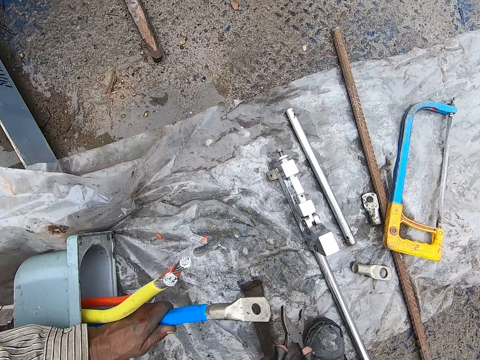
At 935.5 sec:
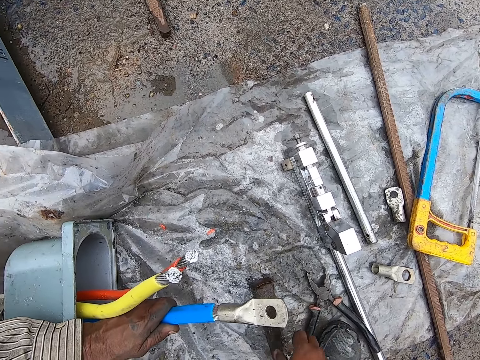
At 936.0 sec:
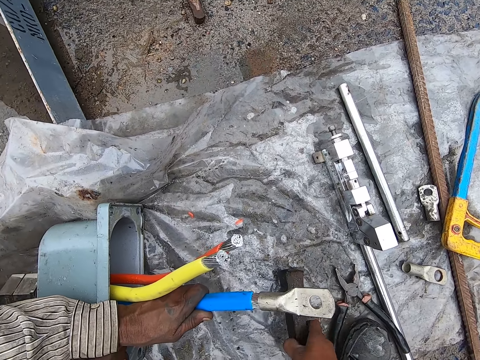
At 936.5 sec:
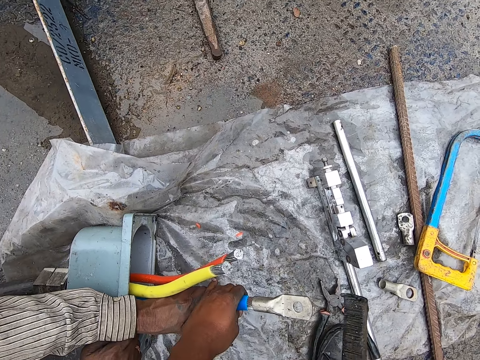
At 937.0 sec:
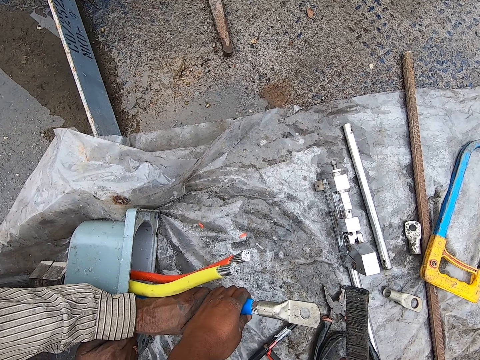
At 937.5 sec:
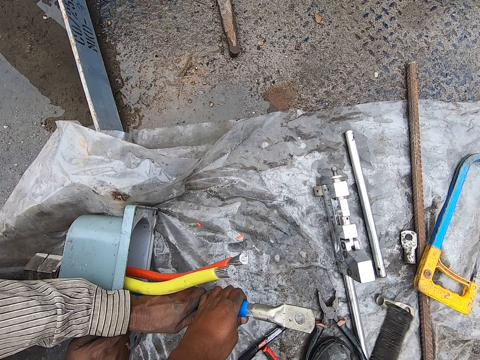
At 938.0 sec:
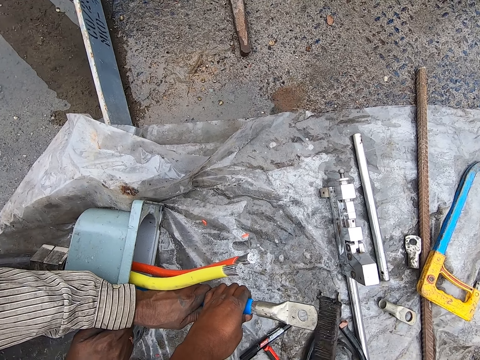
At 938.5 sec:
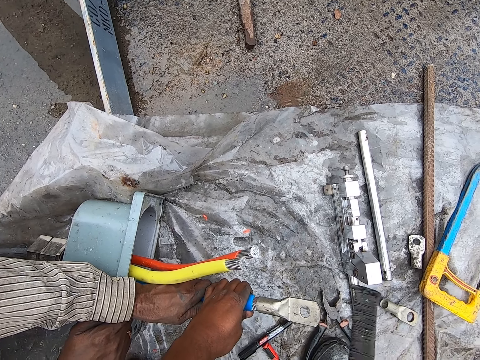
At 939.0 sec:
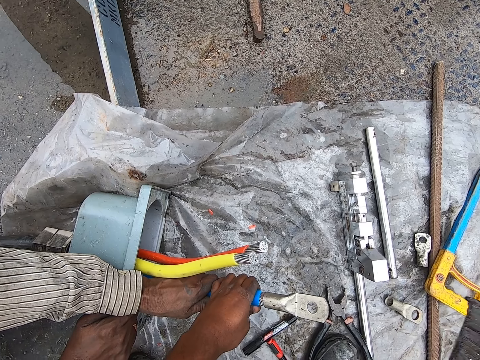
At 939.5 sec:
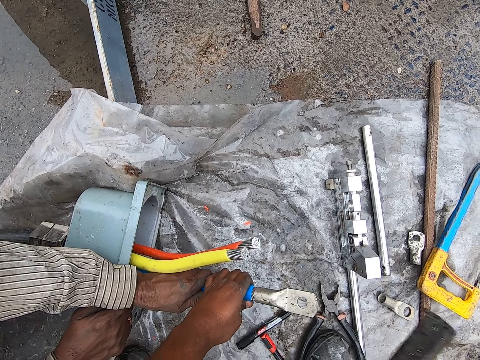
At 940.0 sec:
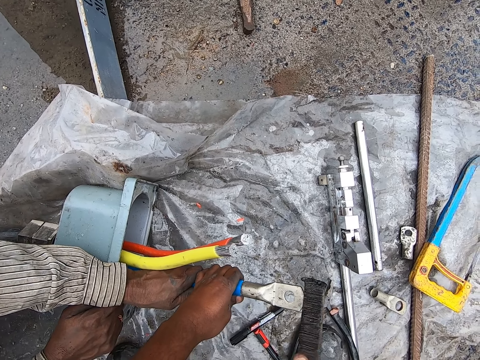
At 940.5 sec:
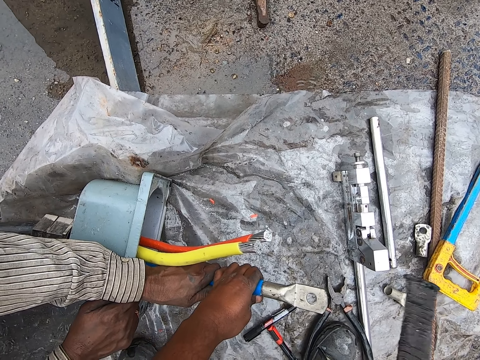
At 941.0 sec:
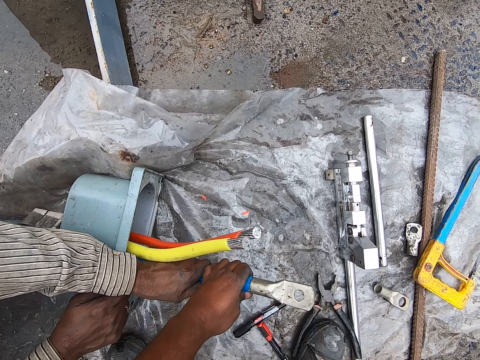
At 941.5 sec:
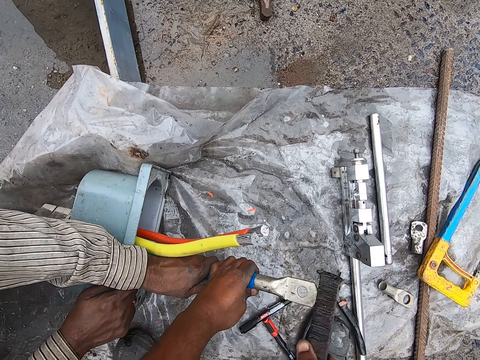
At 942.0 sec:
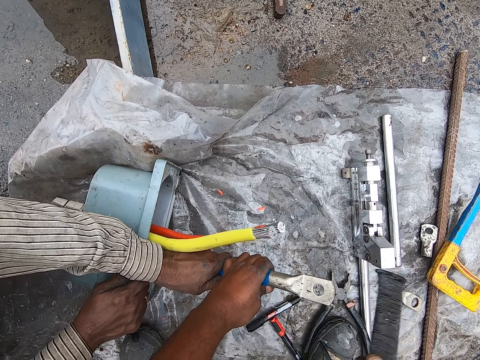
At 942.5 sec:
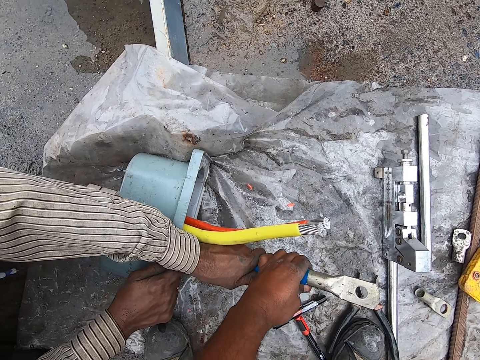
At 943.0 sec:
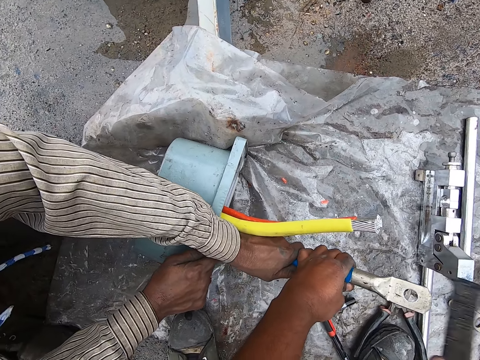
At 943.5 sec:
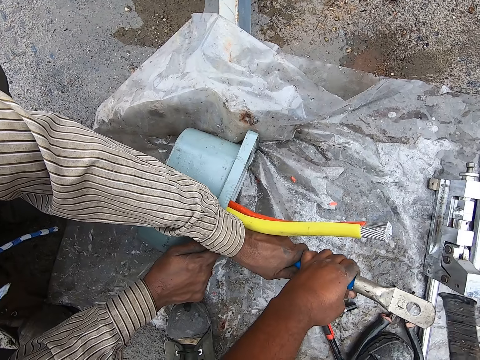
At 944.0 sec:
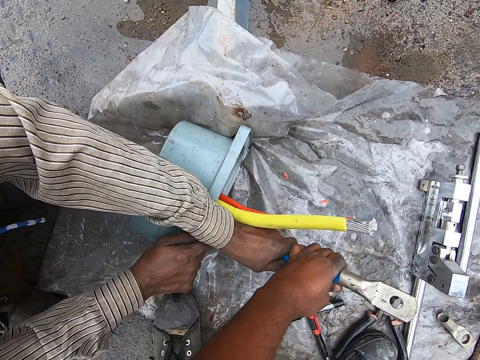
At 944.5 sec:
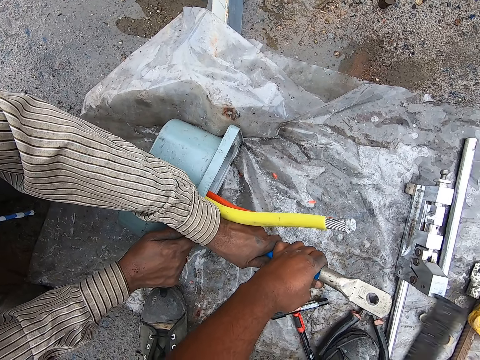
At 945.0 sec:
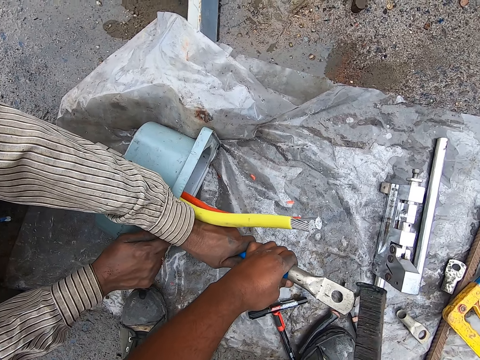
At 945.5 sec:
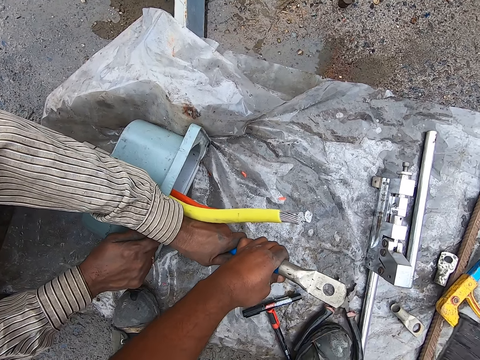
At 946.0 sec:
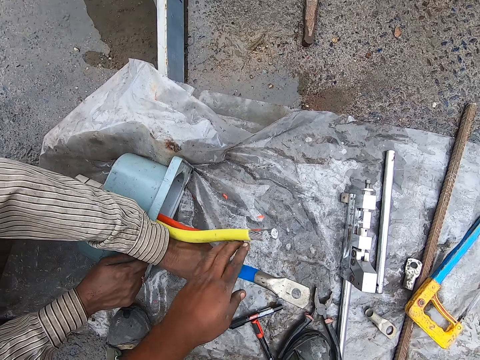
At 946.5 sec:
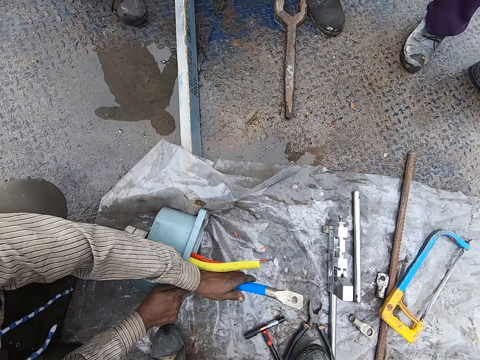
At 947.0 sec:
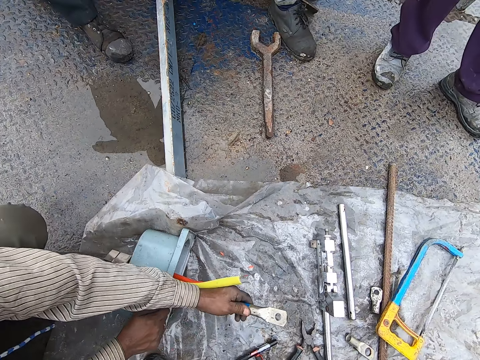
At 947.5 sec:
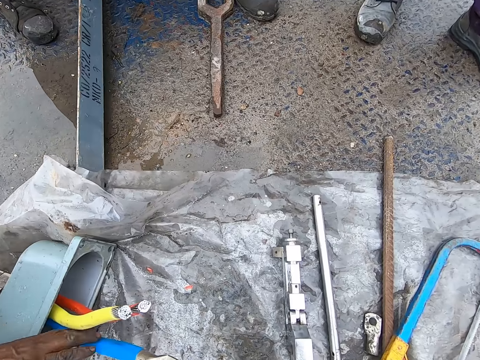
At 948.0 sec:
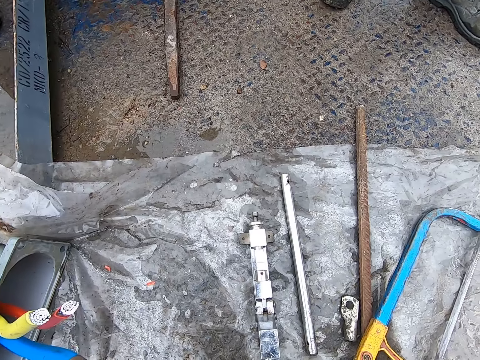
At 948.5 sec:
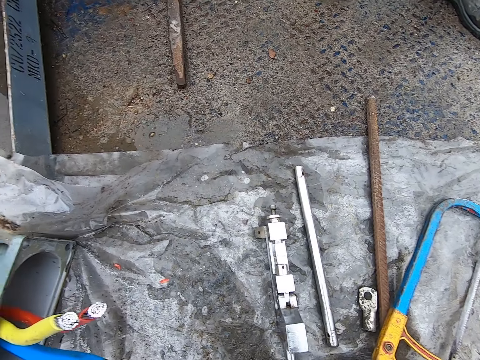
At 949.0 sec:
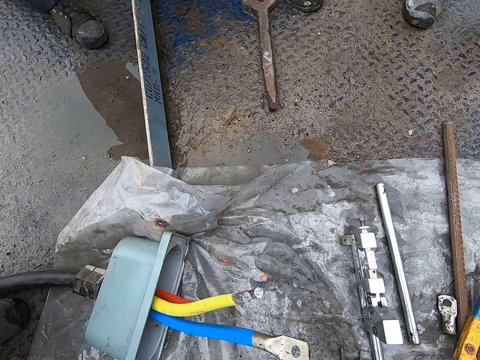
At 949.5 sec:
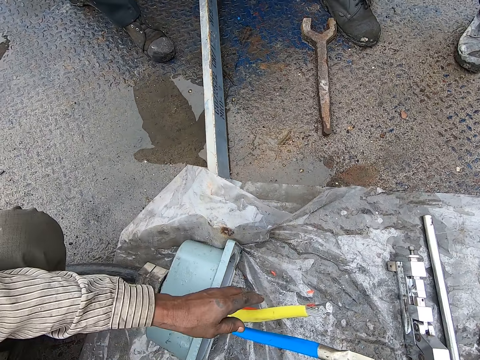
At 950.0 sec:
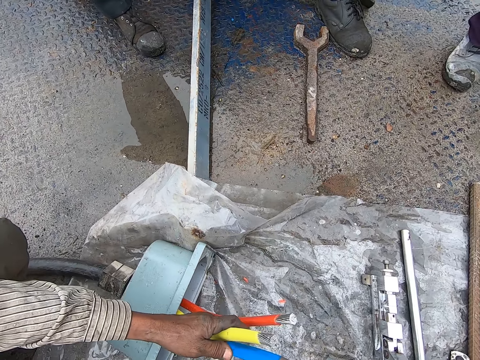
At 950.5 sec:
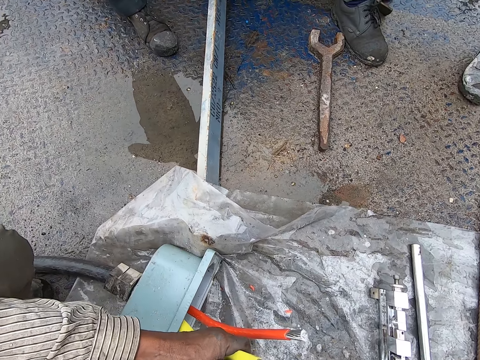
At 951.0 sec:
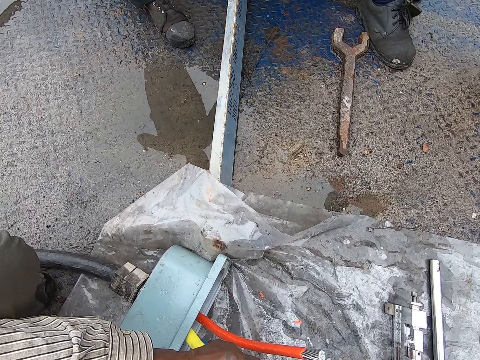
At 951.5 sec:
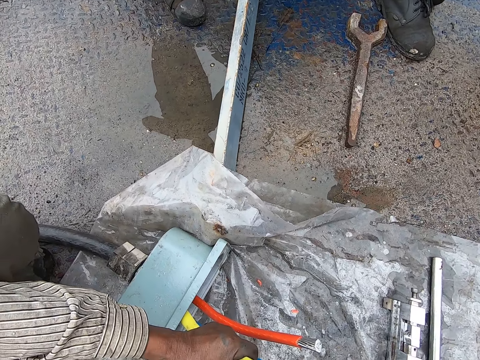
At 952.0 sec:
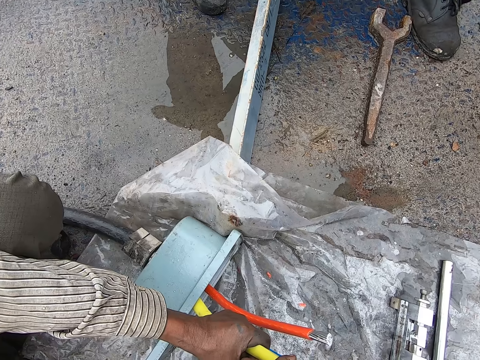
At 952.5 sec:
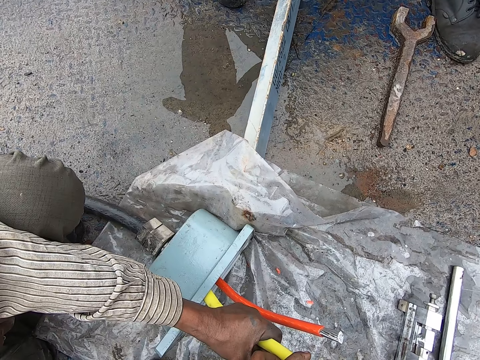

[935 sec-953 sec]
The camera wearer puts the pliers down. They hammer in a cable terminal end to a cable with a metal bar. They pick up the metal. They look around the place. They pick up a cable terminal end. They fix the cable terminal end to a cable.

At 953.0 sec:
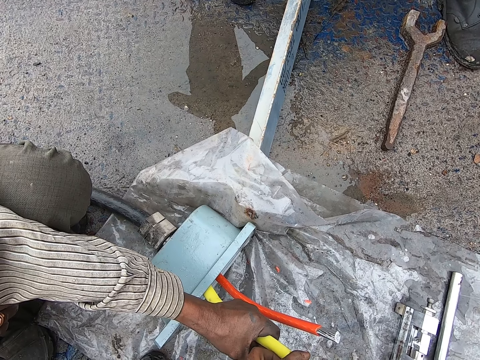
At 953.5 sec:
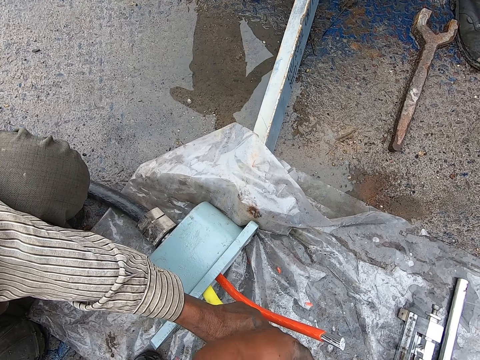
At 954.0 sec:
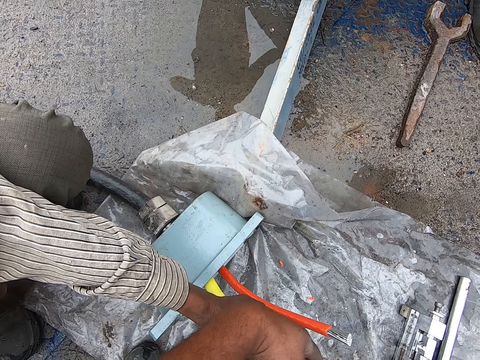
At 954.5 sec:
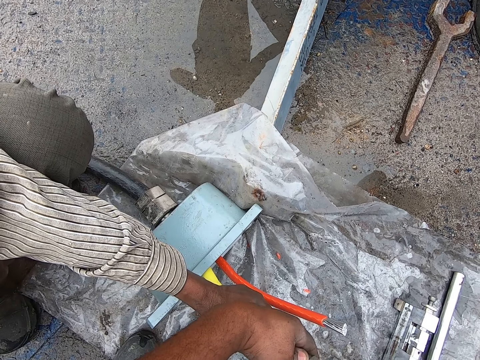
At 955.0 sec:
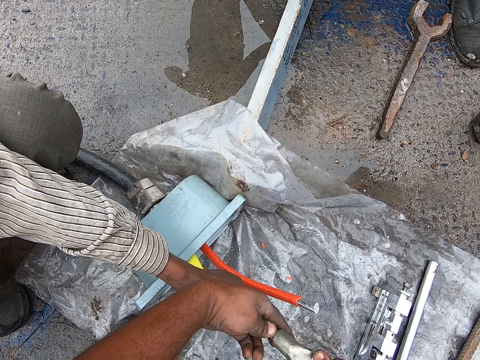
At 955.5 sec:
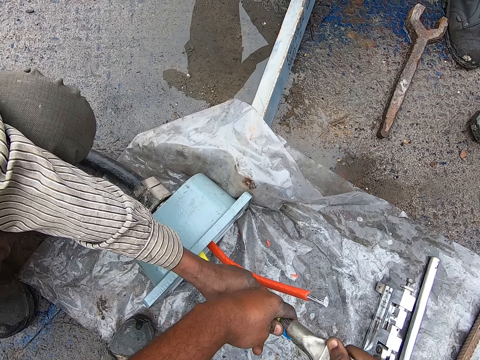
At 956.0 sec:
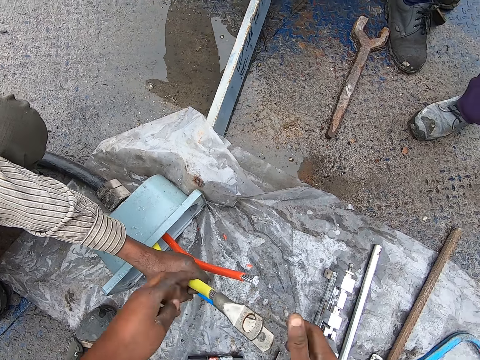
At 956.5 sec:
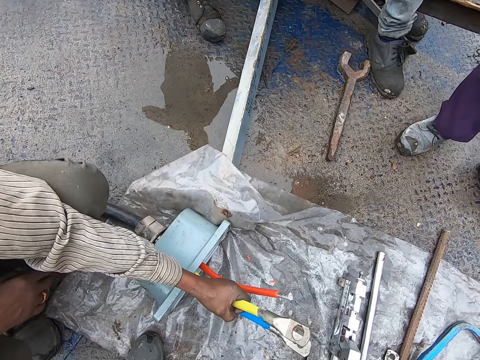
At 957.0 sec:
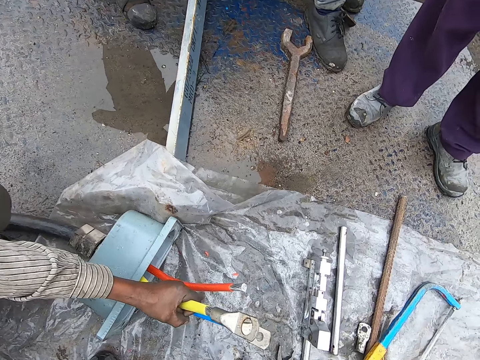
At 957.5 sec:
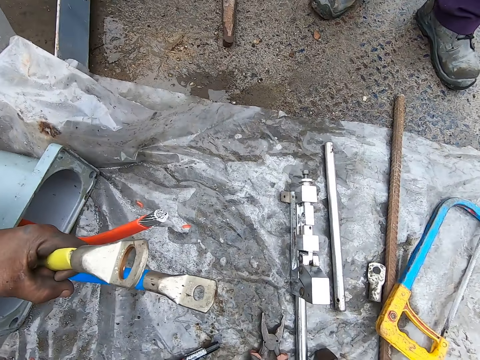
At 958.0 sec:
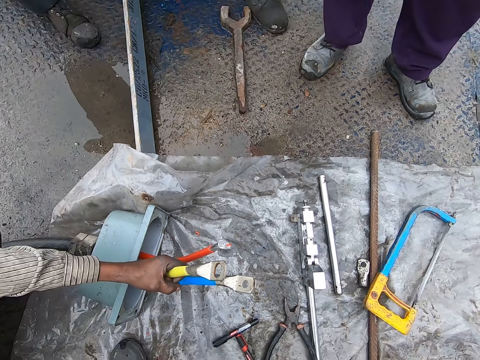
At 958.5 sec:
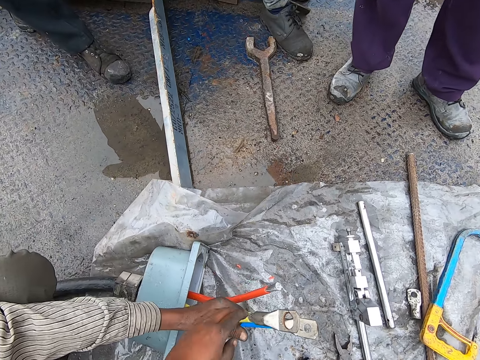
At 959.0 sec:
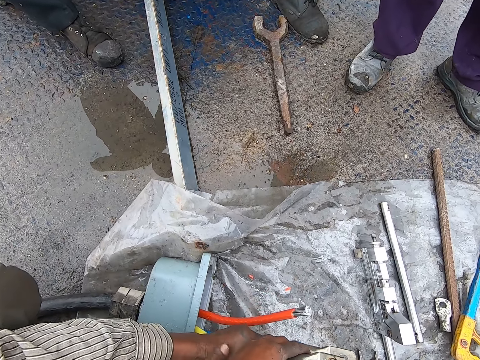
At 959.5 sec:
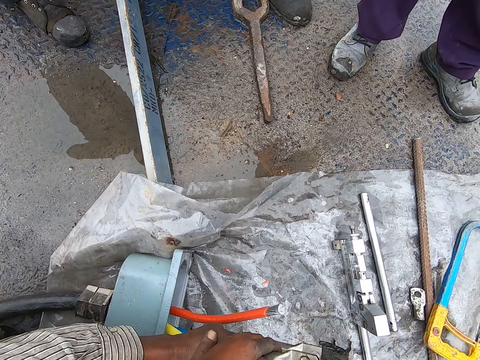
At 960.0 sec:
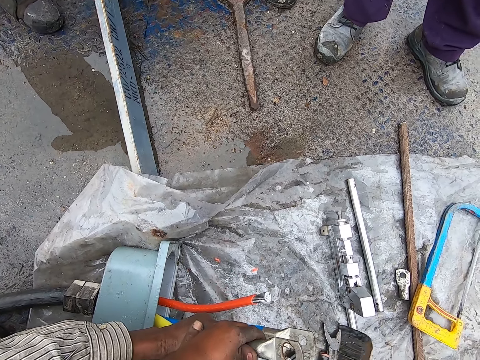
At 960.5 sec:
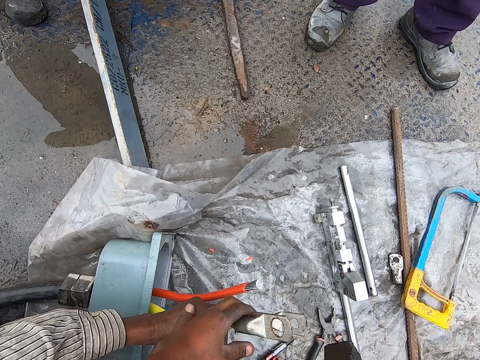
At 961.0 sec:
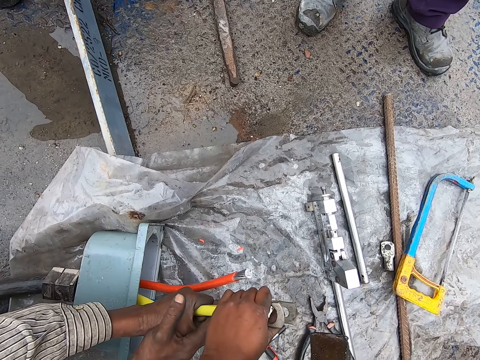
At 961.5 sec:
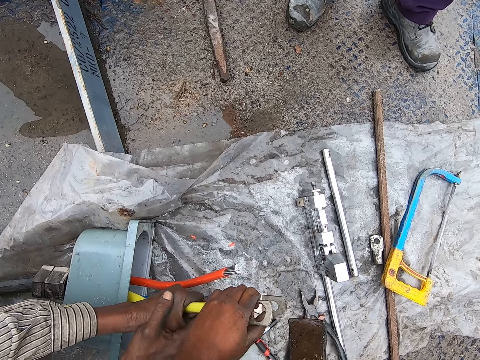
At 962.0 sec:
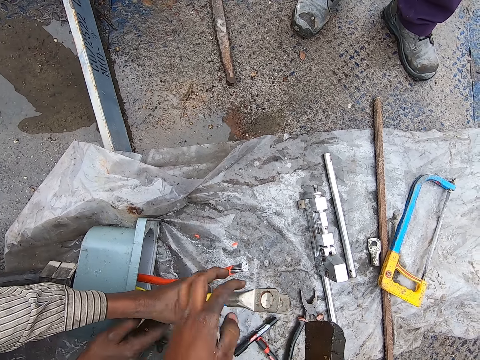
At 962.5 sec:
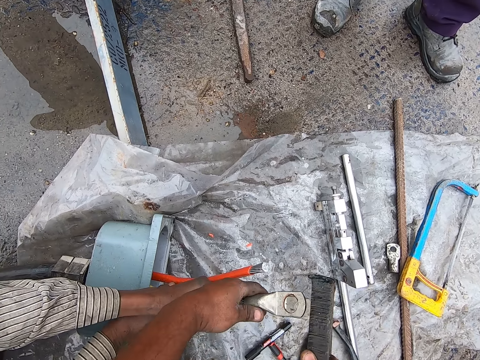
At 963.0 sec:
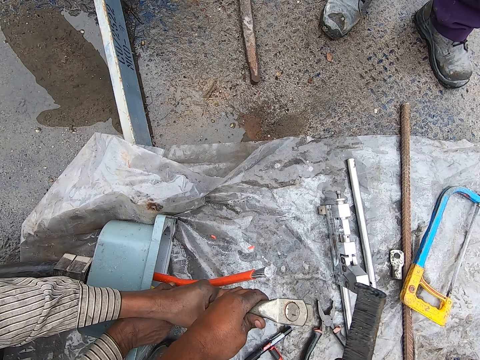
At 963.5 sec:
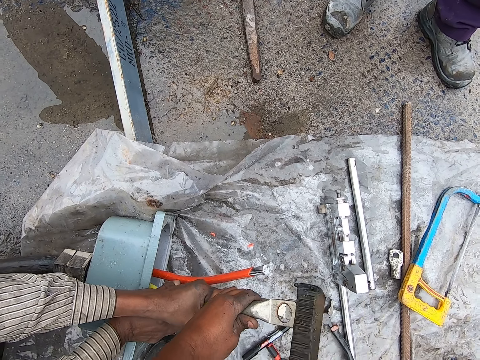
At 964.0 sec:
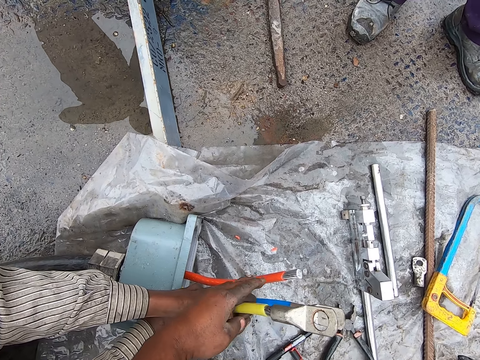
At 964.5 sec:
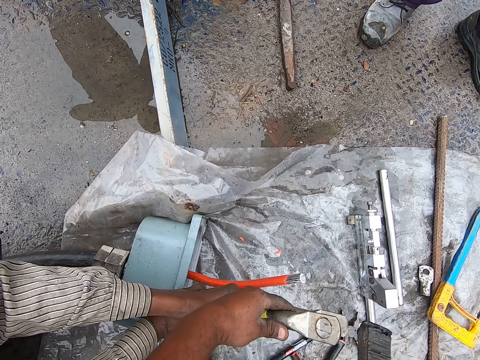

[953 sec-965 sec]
The camera wearer fixes a cable jacket to the cable. They look around the place. They hammer in a cable terminal end to the cable with a metal bar.
